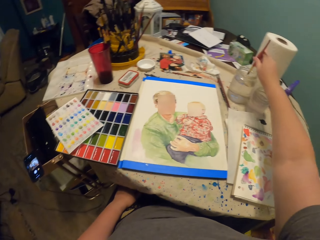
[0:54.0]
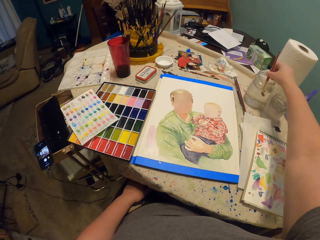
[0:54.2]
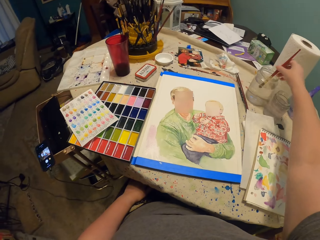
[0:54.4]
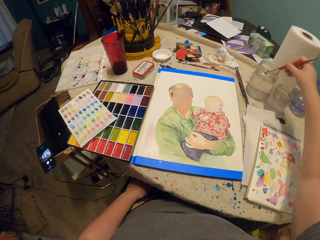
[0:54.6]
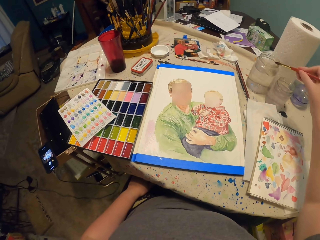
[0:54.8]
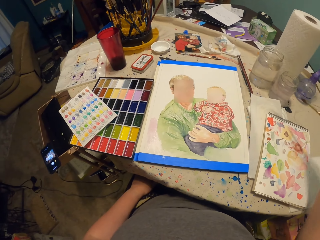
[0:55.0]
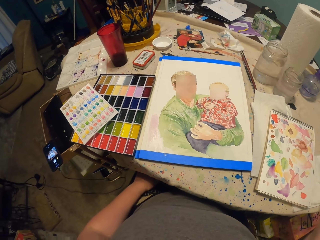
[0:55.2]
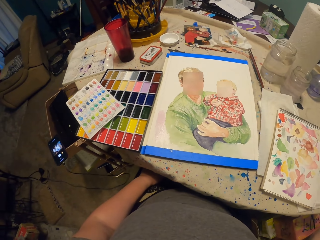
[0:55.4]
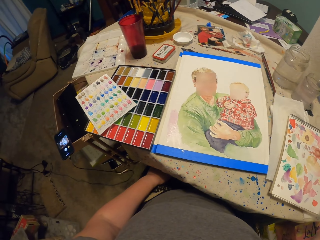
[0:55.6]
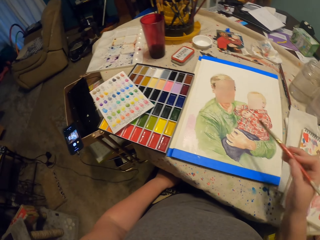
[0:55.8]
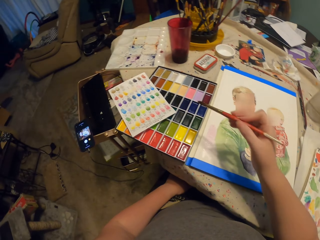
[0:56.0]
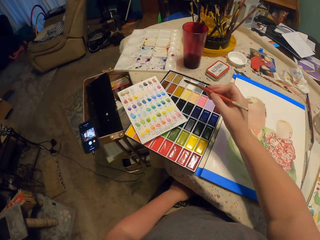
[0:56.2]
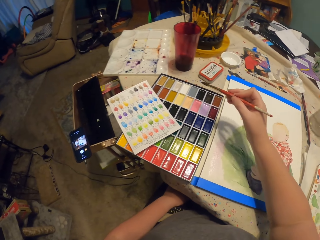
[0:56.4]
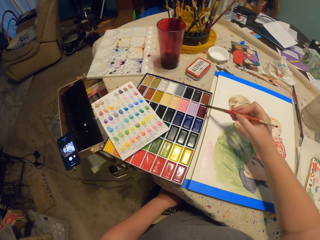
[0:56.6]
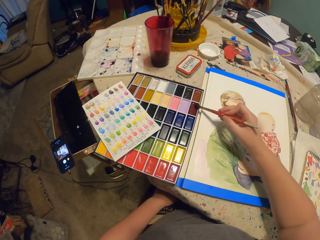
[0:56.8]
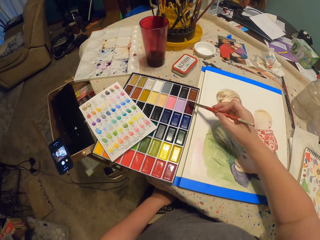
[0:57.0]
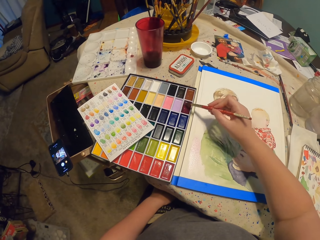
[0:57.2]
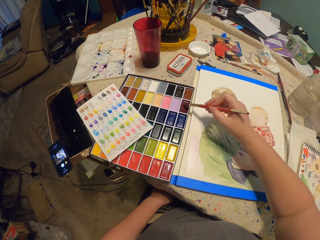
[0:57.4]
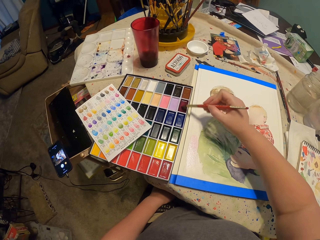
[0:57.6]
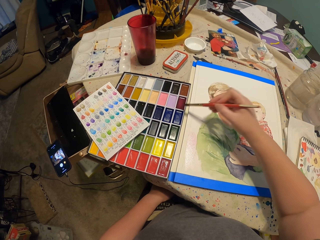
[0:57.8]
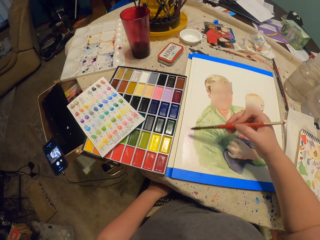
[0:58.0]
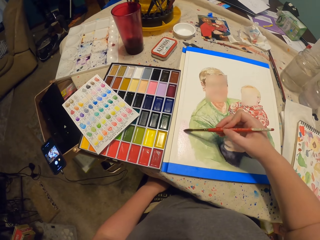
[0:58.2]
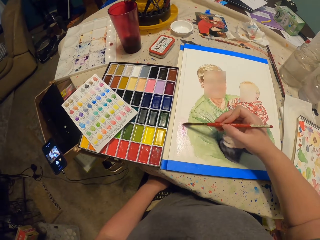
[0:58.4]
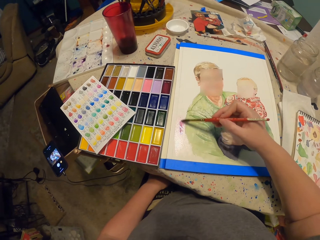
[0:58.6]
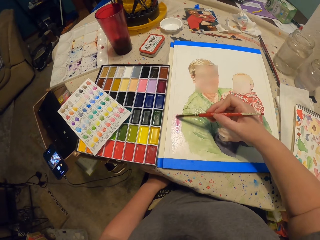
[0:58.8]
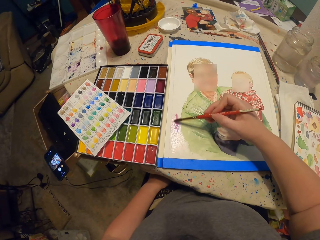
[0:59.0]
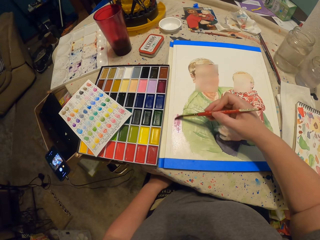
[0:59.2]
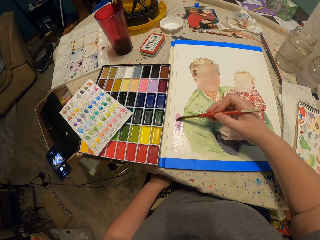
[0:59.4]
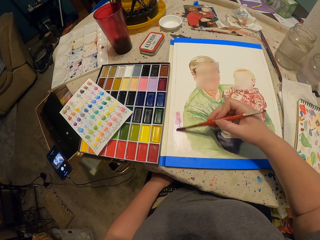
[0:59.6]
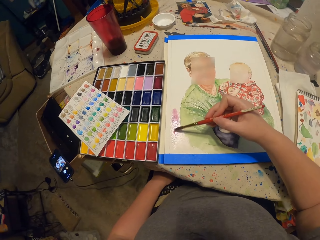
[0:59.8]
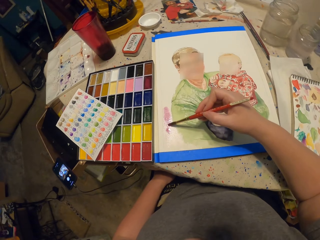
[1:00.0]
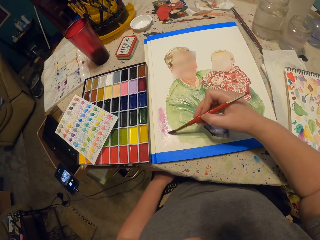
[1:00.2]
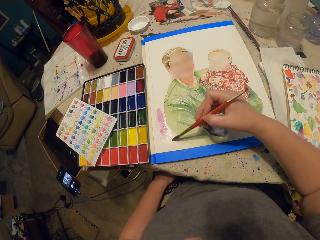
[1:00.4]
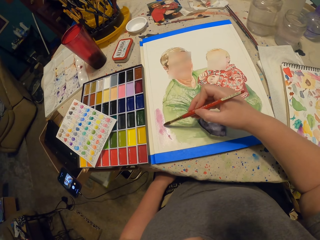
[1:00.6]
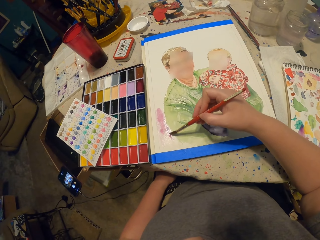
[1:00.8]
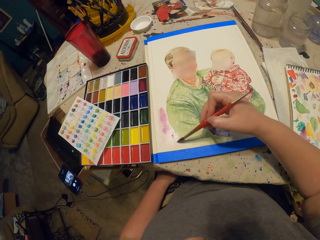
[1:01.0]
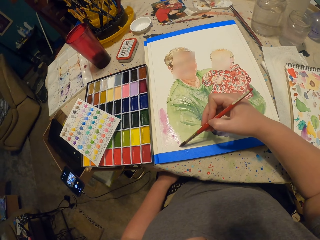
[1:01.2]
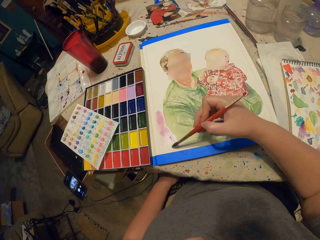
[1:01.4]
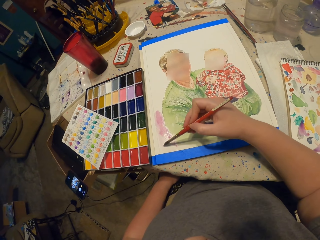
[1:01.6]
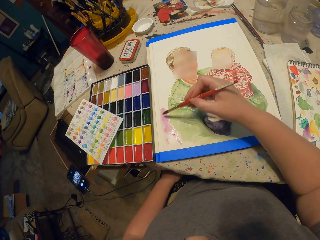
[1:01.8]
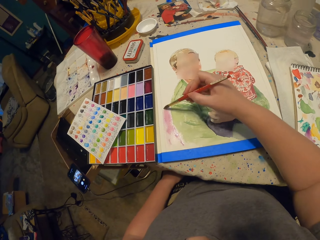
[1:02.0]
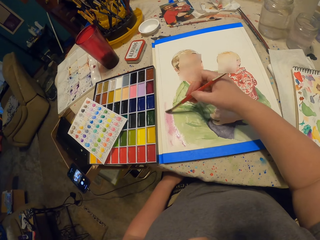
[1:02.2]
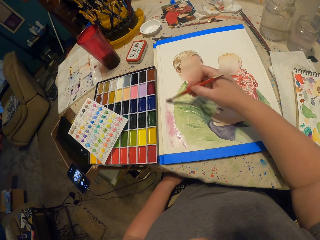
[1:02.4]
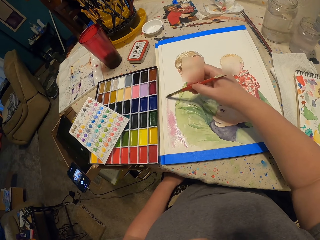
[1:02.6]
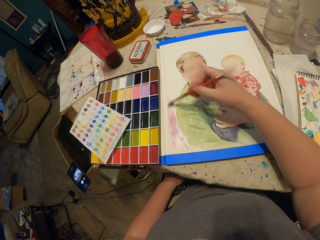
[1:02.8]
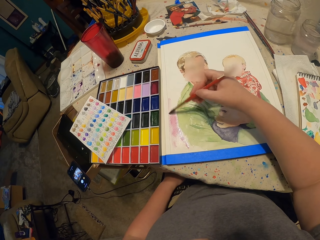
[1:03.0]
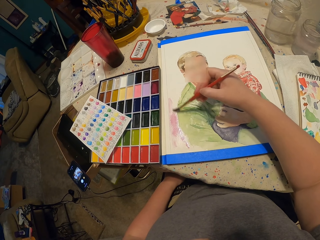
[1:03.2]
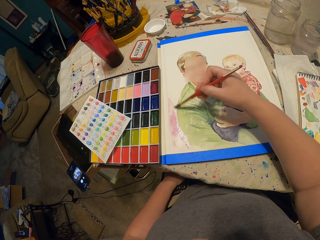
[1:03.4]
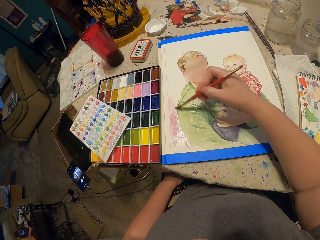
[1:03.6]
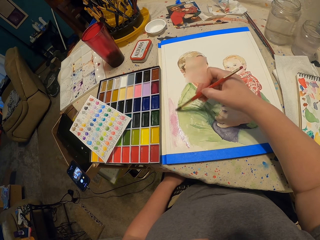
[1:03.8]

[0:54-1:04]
The camera wearer dips the paint brush in the water container. They move the right hand. They put the brush on the paint. They take paint in the palette with the paint brush. They paint on the paper on the table with the brush.

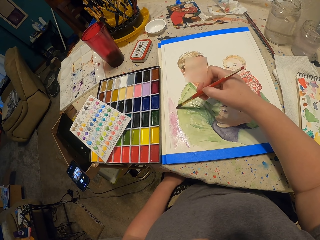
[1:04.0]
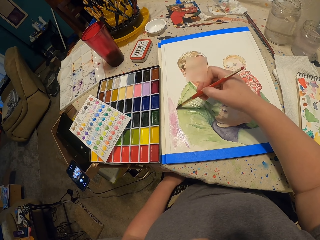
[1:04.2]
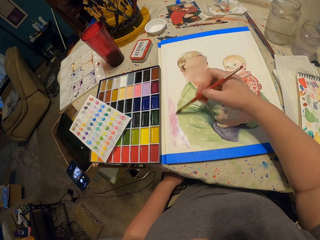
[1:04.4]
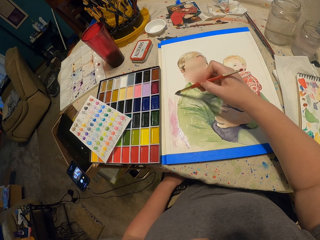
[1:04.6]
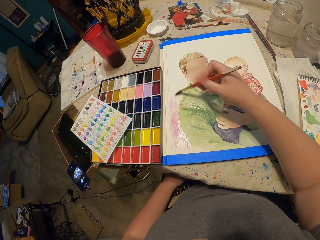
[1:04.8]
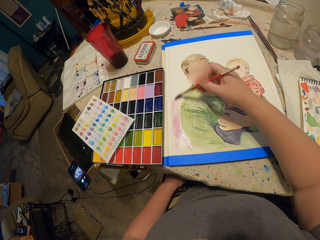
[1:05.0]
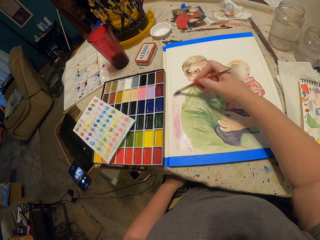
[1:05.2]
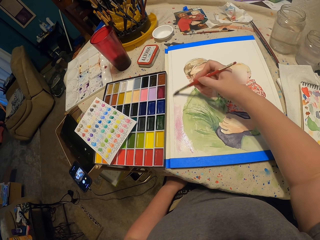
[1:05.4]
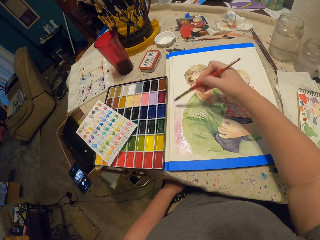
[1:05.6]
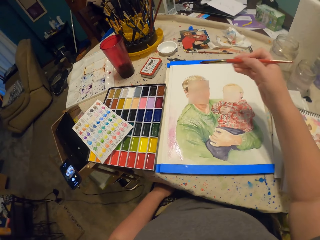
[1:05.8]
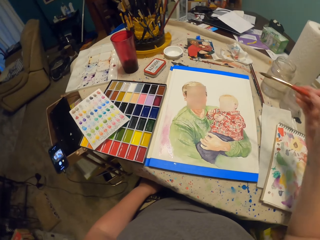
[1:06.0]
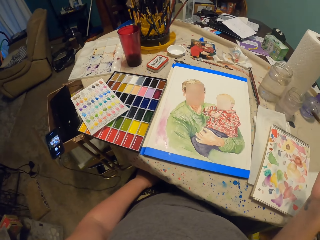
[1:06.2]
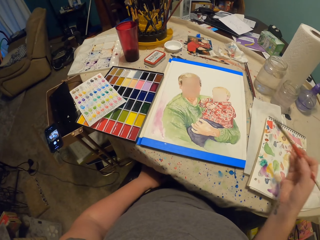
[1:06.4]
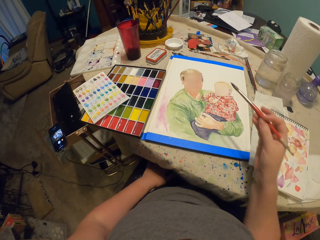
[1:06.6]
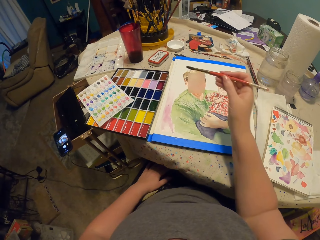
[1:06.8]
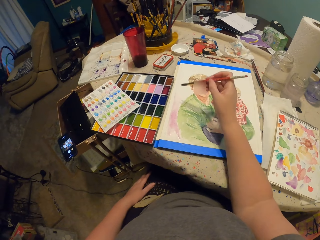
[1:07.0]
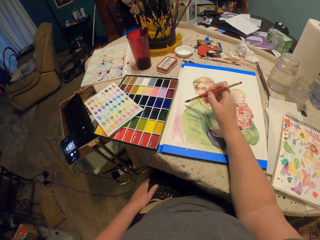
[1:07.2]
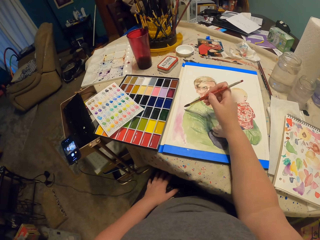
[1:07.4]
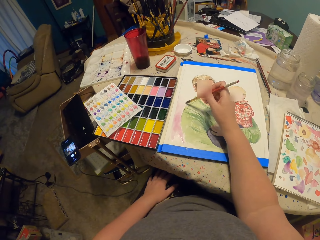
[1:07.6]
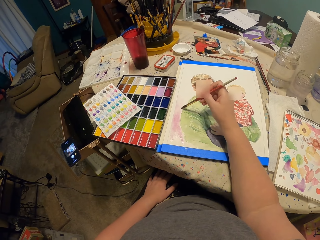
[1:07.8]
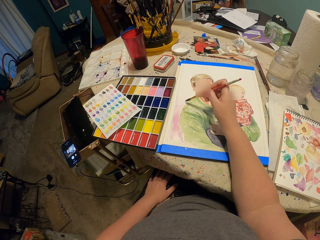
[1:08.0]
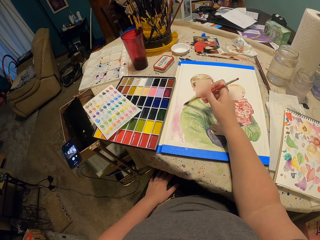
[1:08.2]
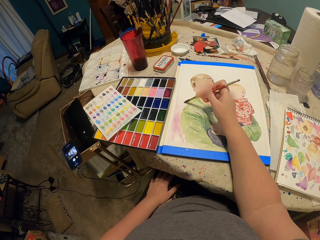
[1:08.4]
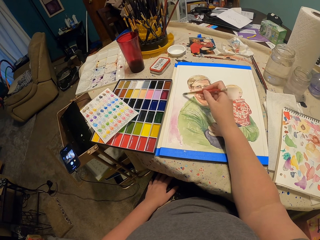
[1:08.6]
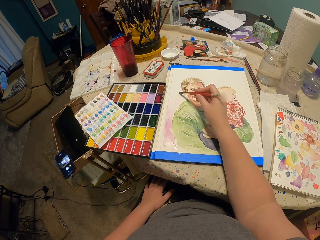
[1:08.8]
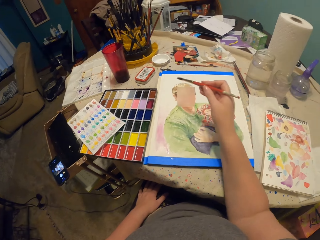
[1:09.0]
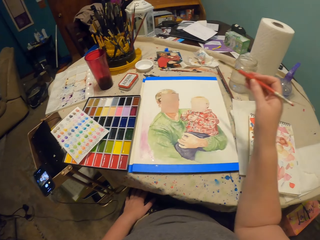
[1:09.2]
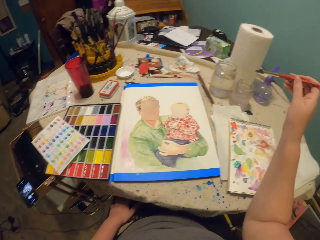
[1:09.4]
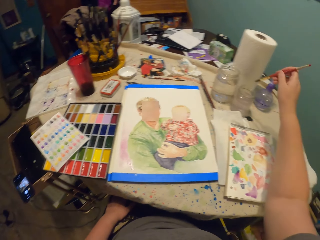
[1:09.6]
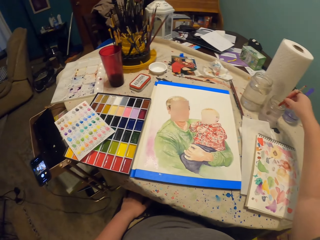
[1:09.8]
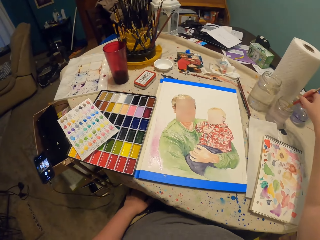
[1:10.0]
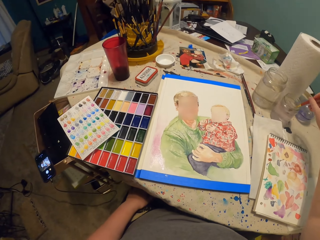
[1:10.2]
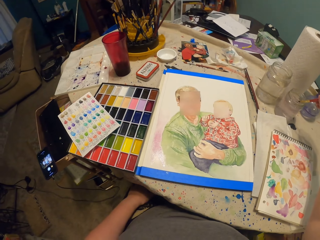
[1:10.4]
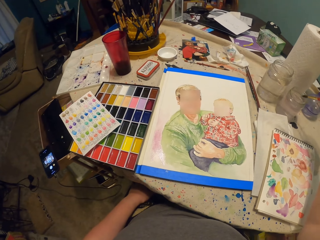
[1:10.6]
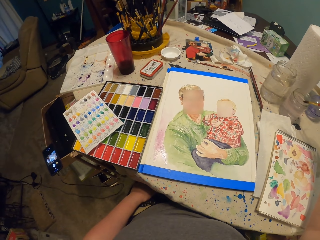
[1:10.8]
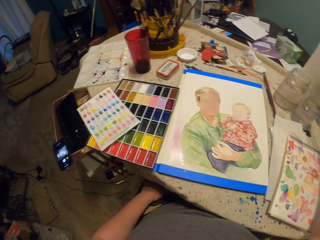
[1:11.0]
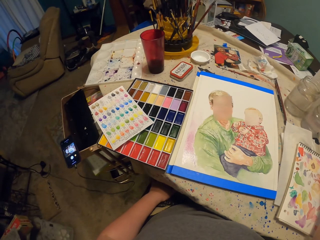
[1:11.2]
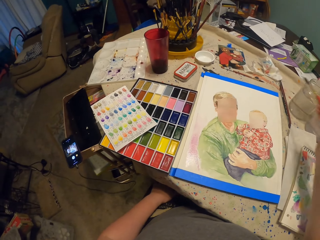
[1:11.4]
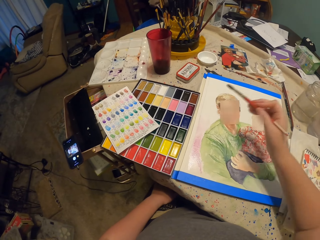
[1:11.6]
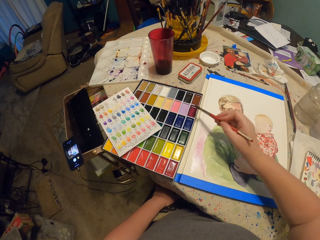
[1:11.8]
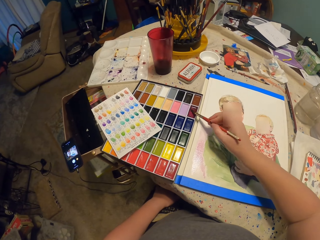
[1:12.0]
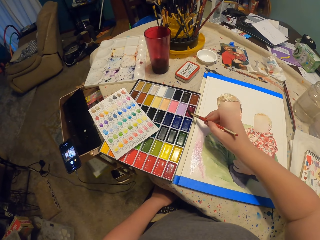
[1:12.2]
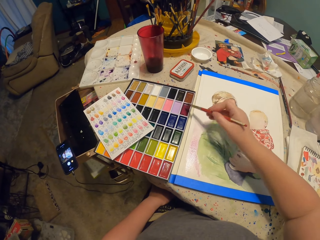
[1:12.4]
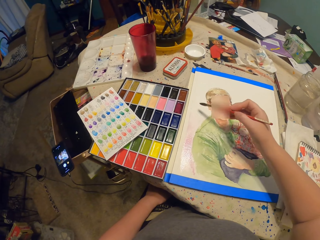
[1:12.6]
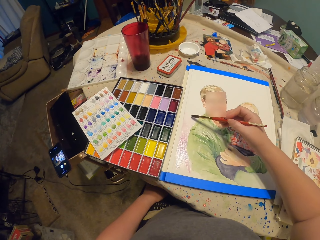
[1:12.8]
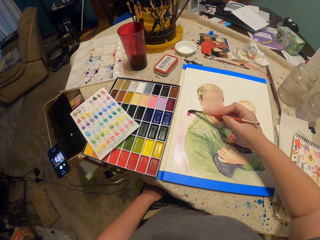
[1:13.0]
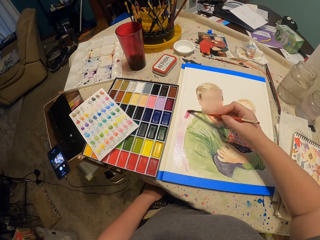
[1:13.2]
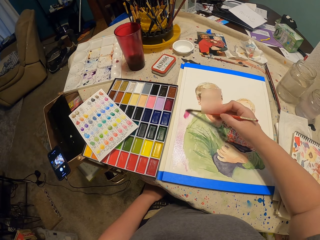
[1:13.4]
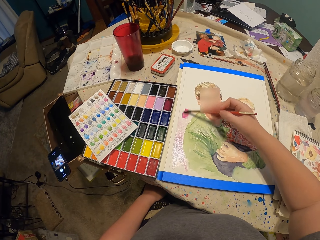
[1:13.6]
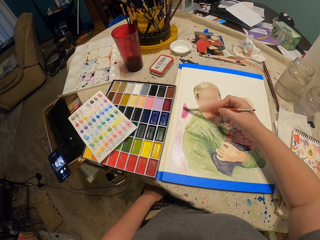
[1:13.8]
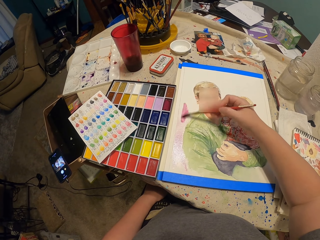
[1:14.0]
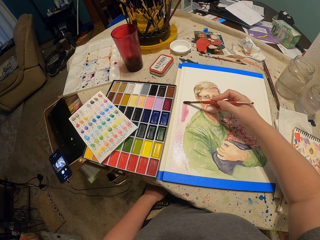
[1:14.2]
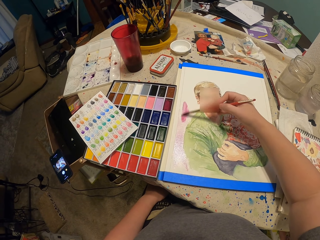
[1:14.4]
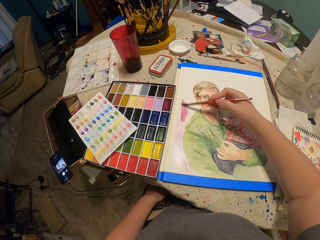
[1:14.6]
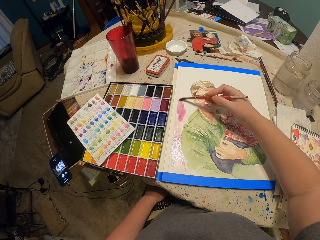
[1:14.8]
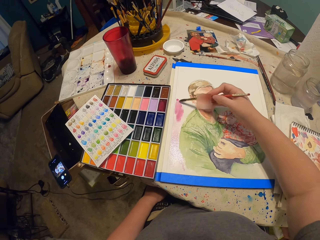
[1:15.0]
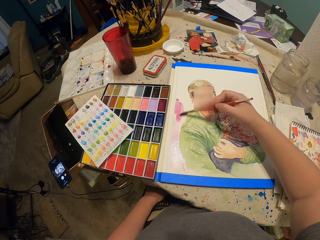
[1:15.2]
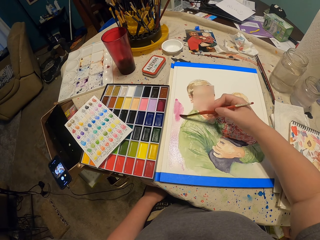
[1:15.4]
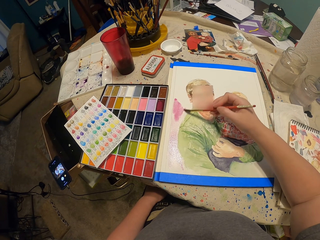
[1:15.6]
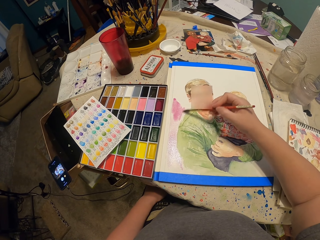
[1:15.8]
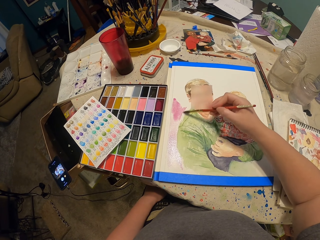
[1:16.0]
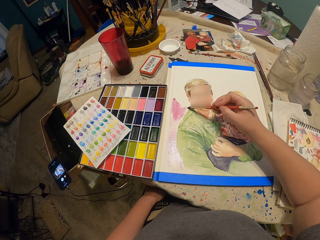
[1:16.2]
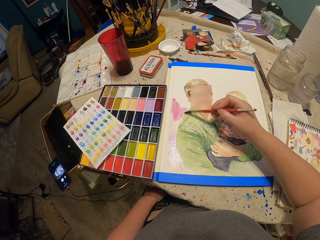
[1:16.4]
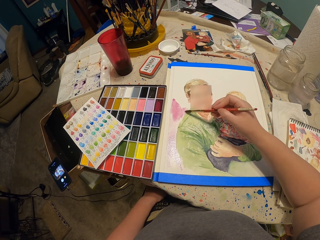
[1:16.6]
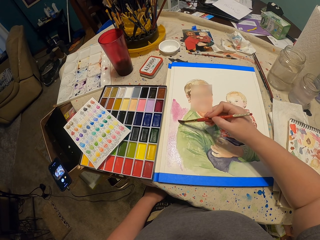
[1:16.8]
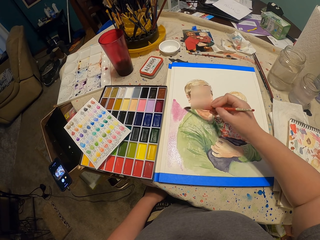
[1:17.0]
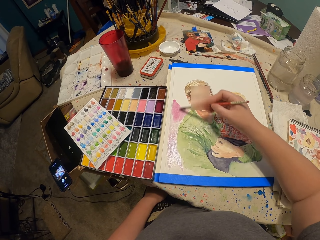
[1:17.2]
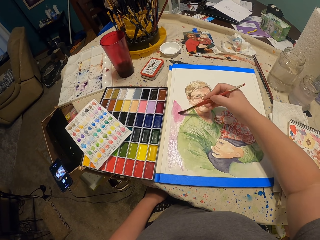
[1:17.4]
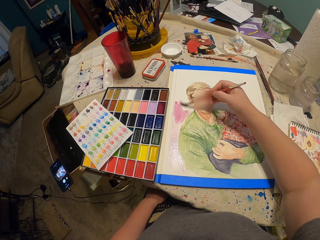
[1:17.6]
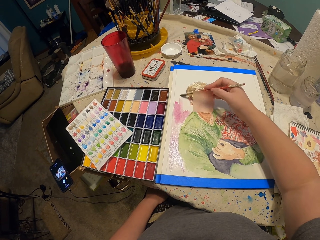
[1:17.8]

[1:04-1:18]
The camera wearer moves the right hand. They paint the drawing. They dip the paint brush in the water container. They put the brush on the paint. They take paint in the palette with the paint brush. They paint on the paper on the table with the brush.
